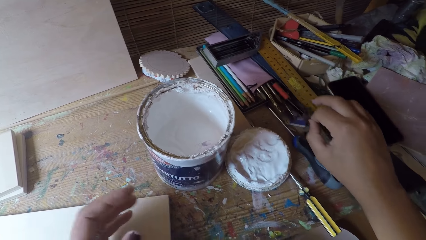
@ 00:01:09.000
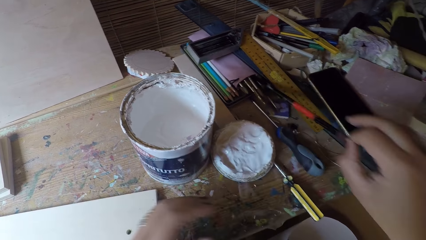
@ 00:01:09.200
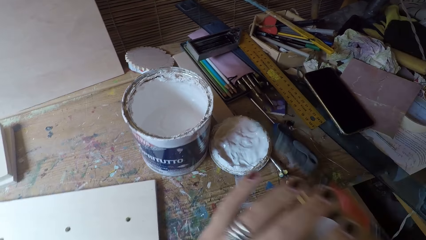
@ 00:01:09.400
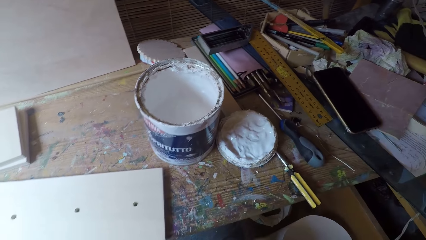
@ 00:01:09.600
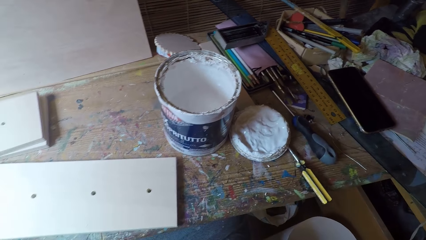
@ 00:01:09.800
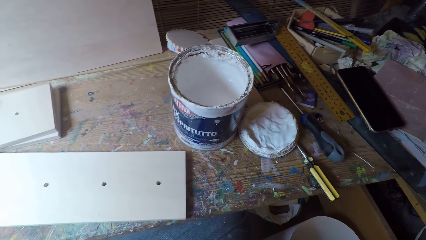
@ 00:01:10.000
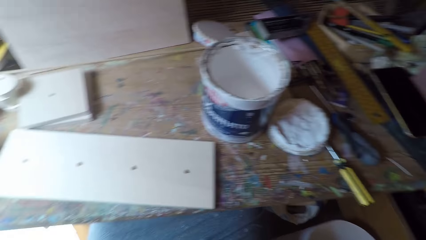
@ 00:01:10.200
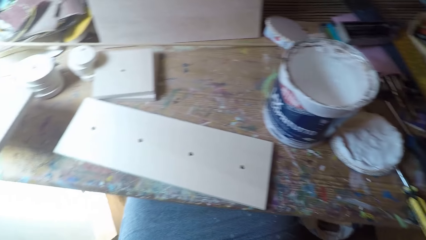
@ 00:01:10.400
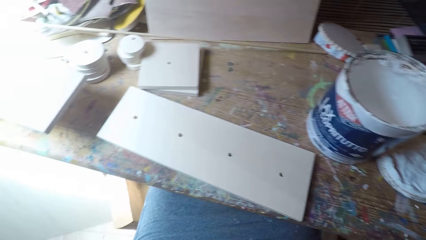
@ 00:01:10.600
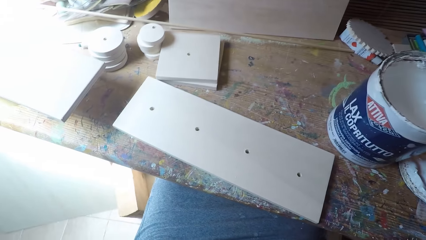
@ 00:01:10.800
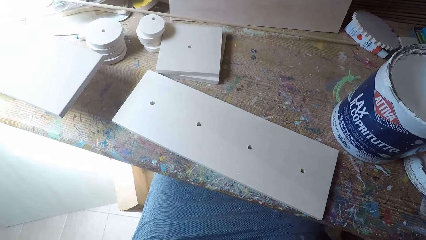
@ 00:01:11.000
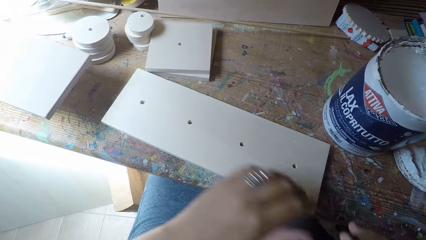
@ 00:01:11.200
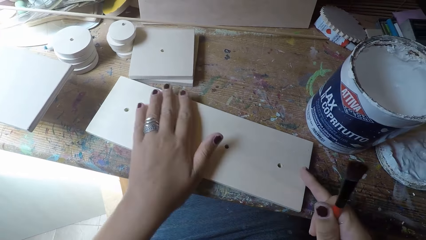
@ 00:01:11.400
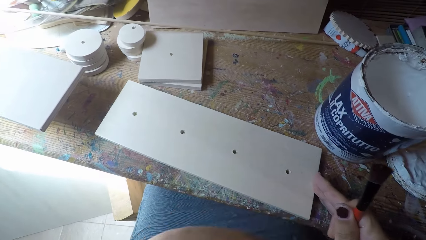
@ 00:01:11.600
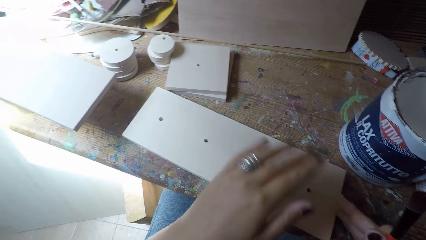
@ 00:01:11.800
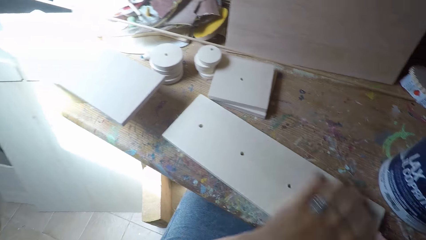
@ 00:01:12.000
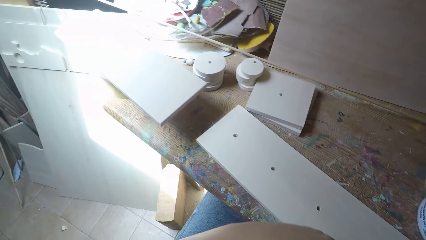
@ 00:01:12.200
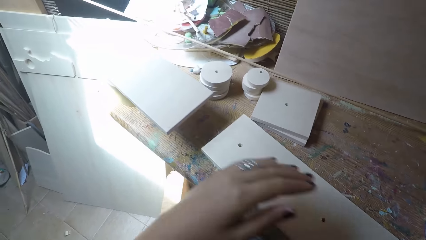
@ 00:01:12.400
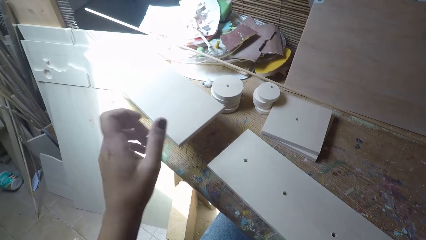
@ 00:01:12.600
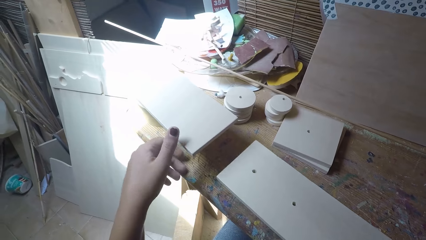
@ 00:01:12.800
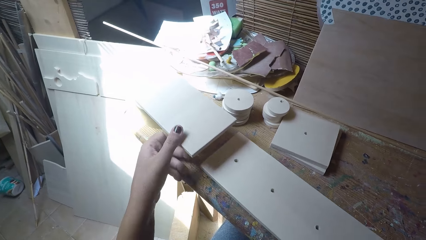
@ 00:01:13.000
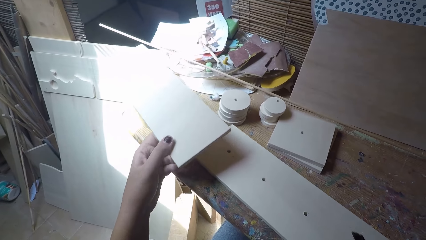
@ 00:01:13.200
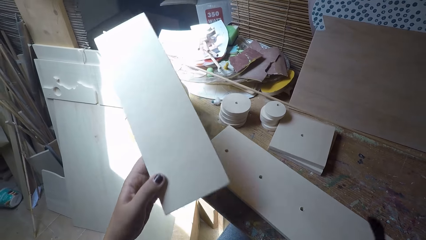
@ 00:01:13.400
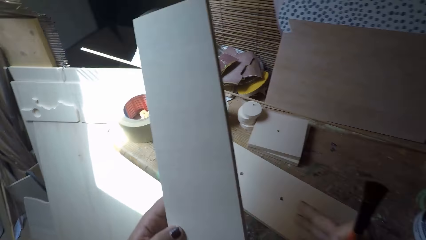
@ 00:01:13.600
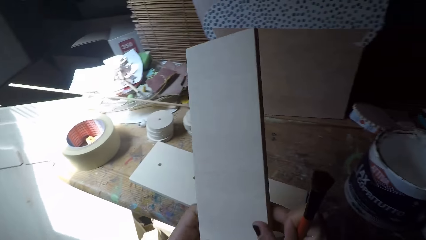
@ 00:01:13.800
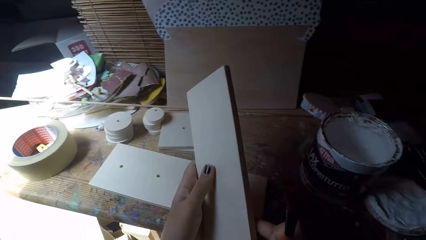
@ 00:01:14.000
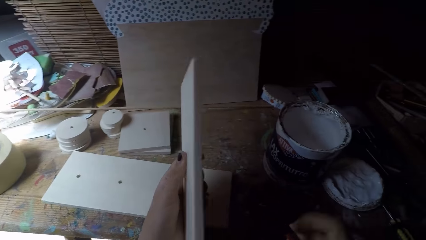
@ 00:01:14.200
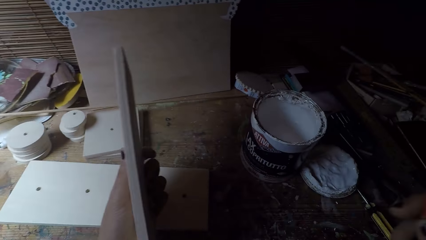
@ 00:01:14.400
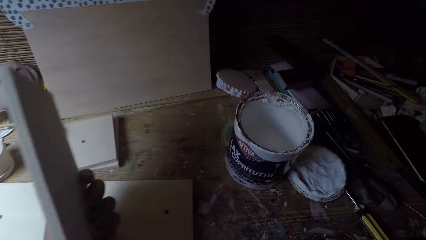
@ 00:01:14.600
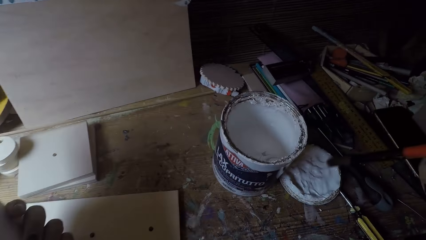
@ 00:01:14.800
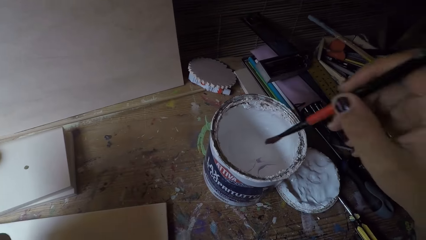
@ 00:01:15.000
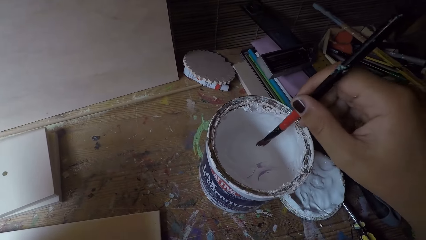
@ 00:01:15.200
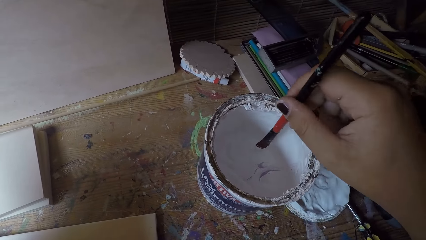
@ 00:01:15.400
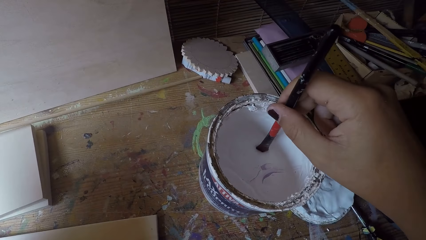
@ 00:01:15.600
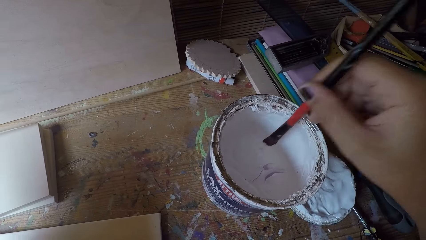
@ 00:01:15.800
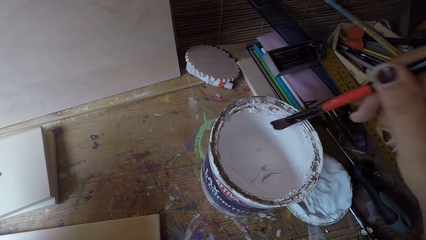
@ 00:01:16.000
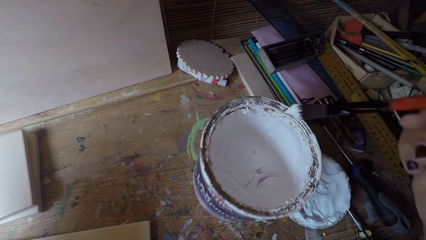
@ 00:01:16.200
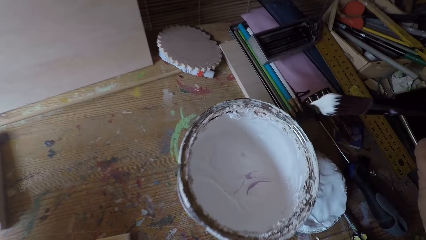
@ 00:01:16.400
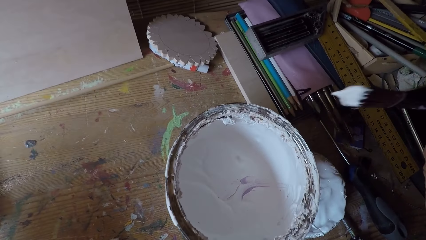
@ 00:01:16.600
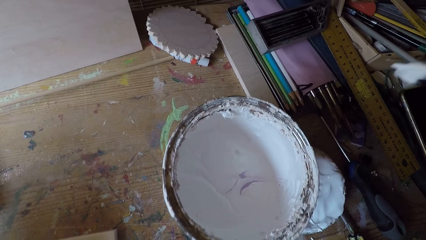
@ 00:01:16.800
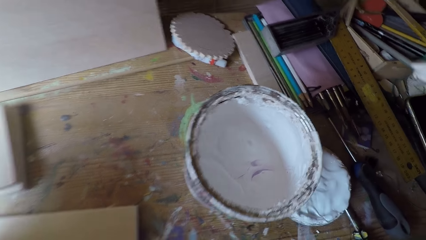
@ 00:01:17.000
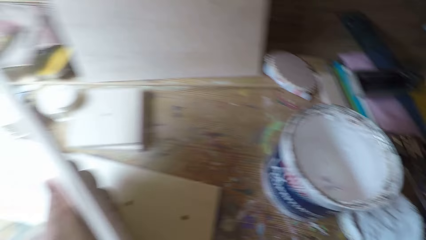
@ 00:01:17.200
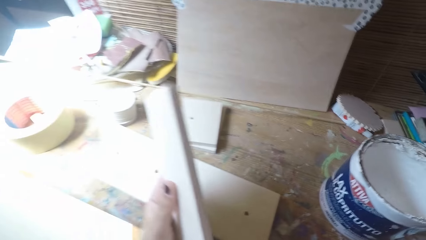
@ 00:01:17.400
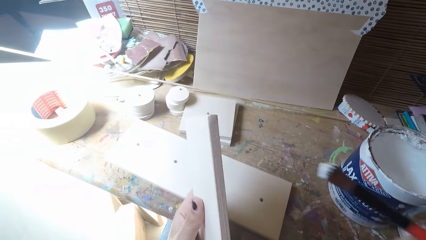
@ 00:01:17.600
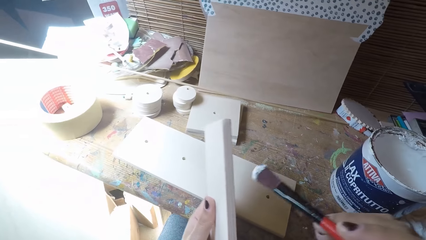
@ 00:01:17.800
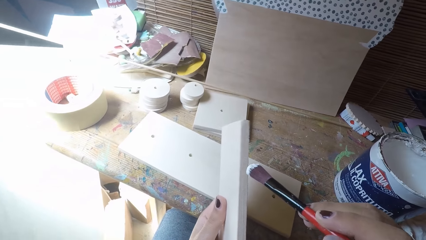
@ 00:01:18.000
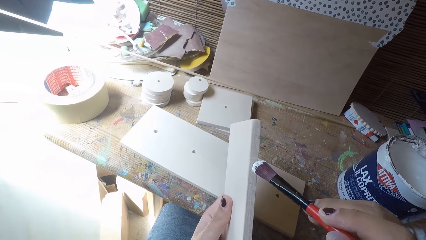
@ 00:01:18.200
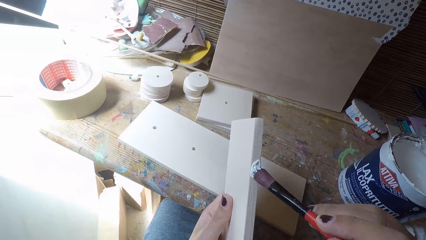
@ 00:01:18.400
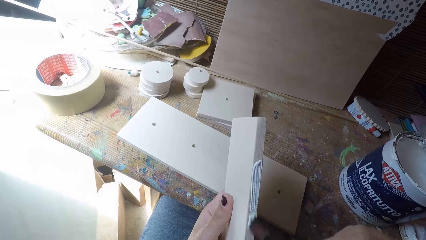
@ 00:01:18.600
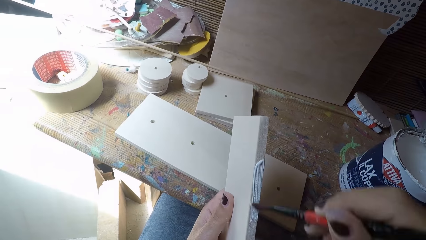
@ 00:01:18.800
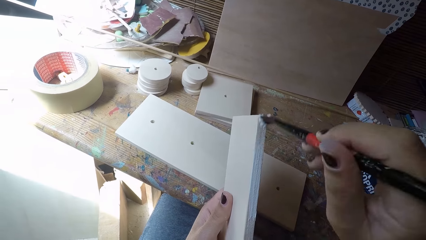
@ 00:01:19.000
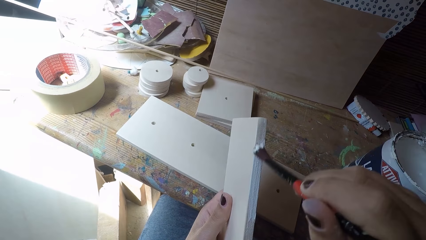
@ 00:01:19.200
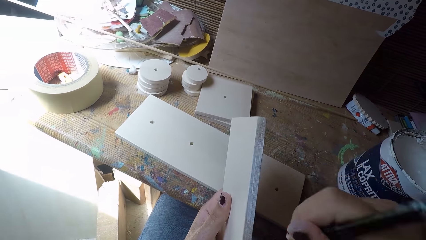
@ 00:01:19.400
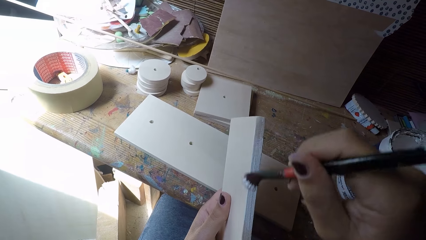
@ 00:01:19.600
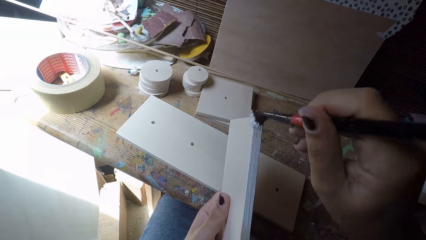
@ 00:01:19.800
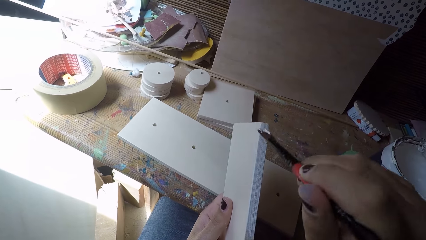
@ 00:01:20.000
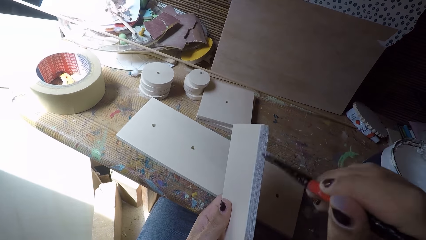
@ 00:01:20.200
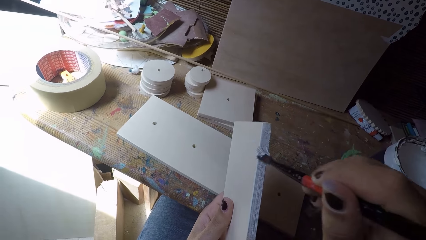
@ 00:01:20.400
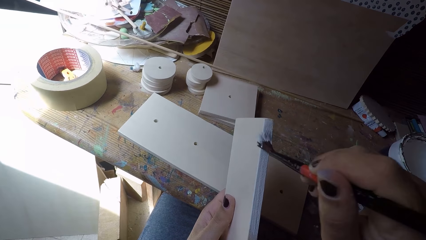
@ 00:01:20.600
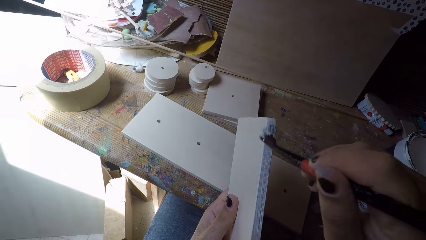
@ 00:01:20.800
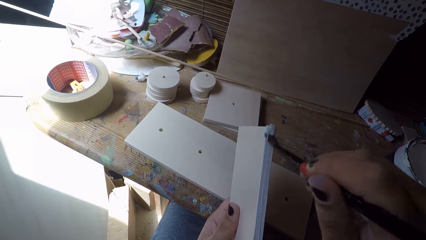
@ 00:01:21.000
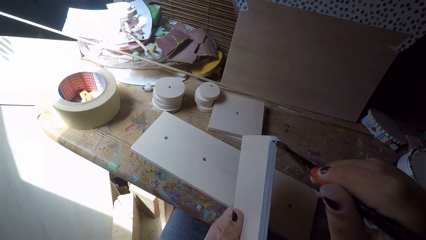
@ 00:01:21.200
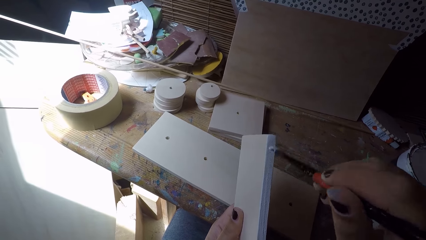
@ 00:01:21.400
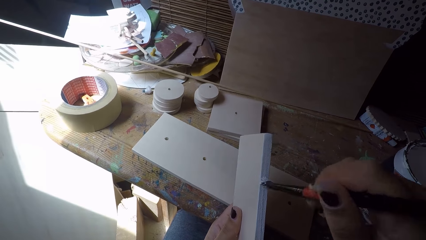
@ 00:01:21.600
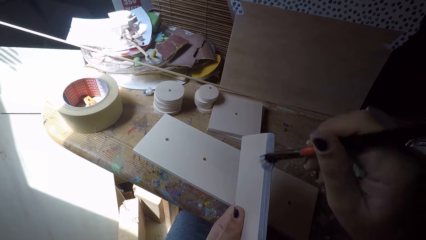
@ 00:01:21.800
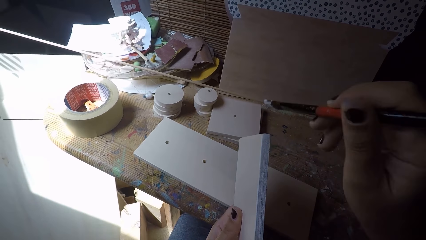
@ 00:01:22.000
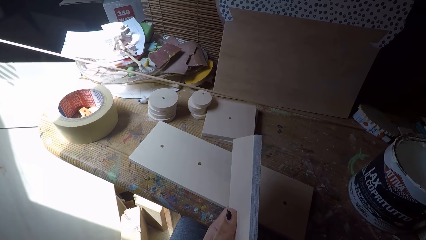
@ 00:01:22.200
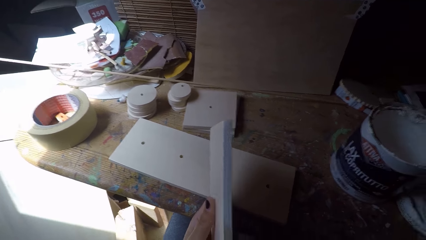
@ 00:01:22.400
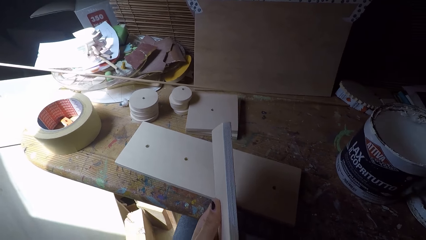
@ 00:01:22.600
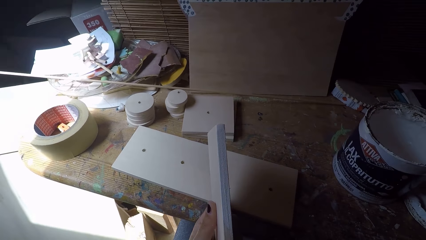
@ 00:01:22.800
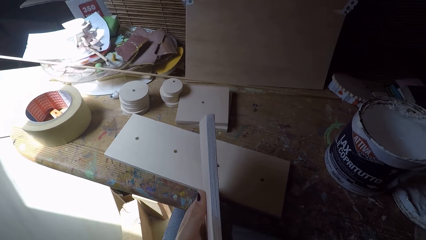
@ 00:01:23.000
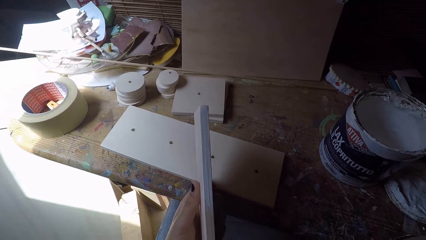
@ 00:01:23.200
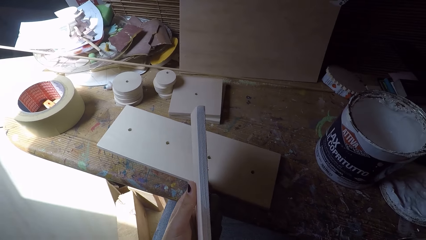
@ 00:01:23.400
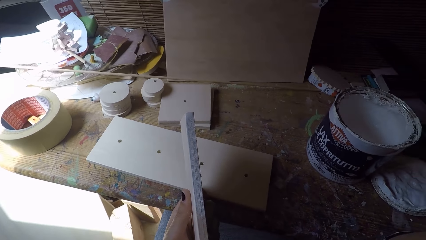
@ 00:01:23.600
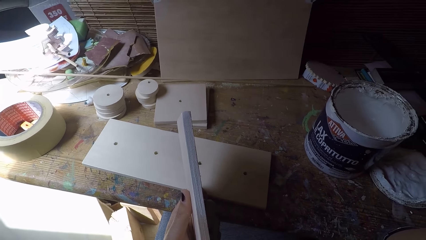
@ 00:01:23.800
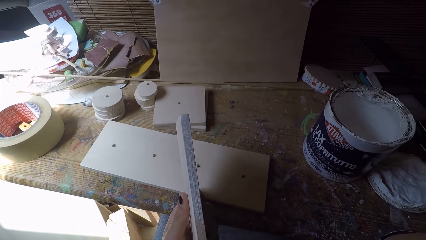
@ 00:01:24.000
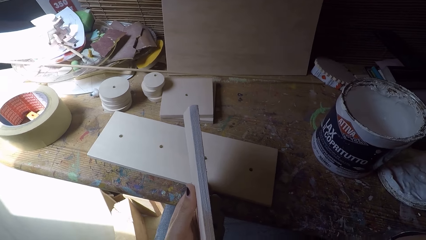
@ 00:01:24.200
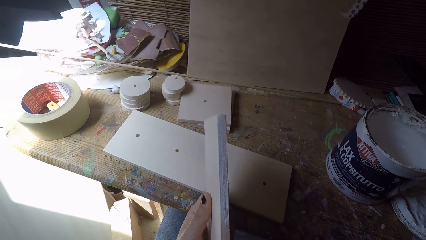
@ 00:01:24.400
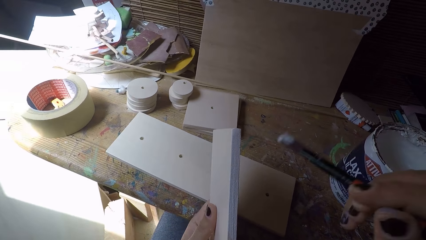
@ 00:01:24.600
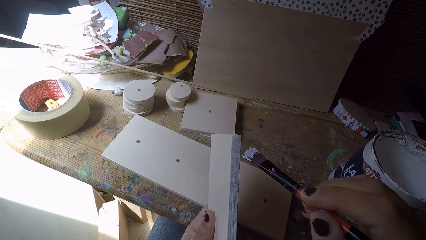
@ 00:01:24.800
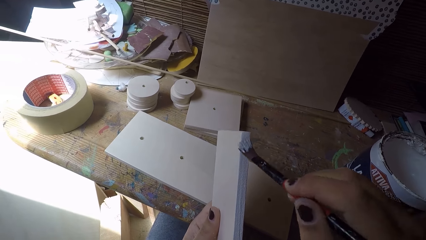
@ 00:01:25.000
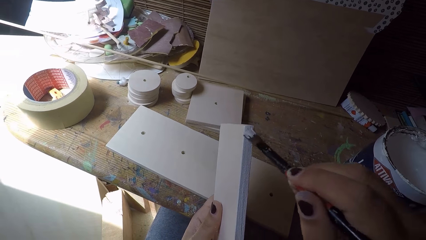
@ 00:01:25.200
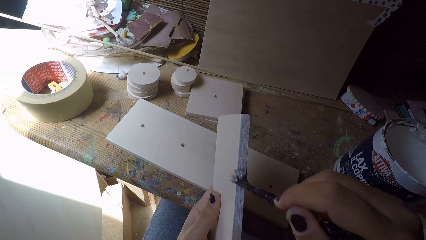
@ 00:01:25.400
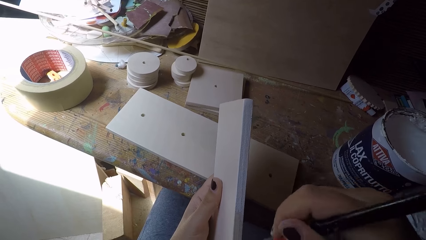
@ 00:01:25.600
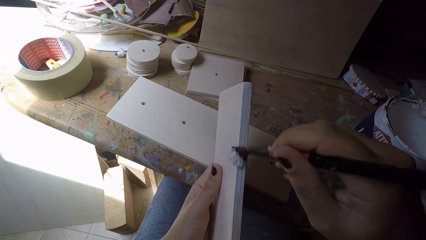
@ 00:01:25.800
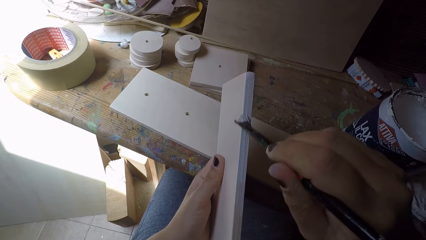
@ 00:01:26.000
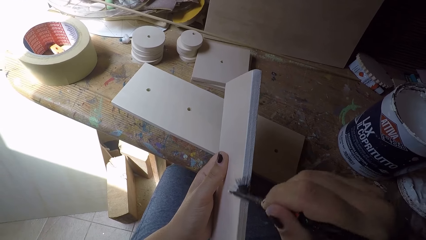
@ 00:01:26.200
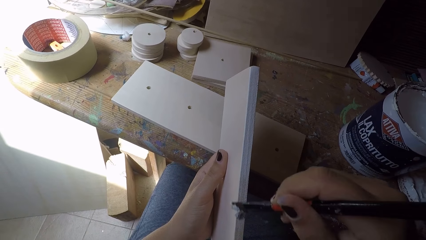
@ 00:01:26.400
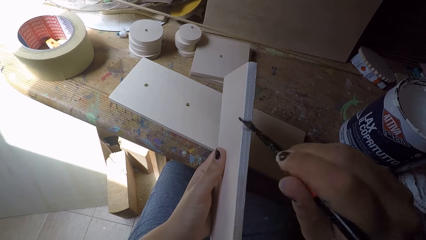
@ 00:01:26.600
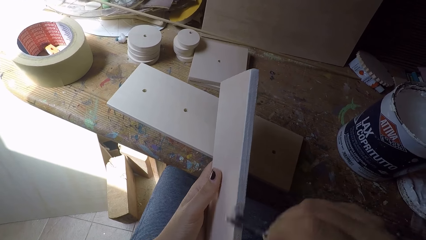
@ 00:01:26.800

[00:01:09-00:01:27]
The camera wearer cleans the paintbrush with her left hand. She cleans the wood with her left hand. She picks another wood from the table with her left hand. She scoops out paint from the container with the paintbrush. She paints the other wood with the paintbrush. She paints the other wood with the paintbrush again.
